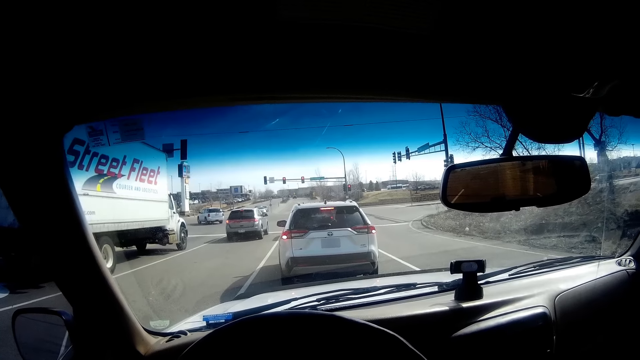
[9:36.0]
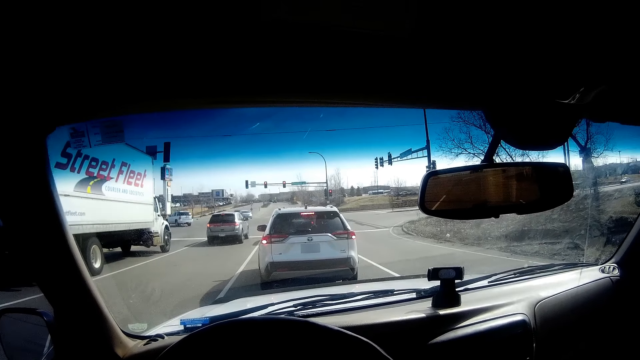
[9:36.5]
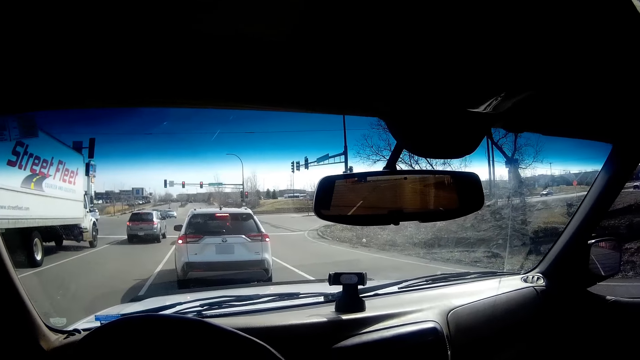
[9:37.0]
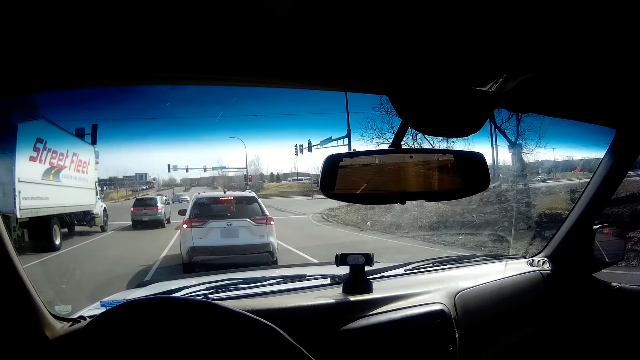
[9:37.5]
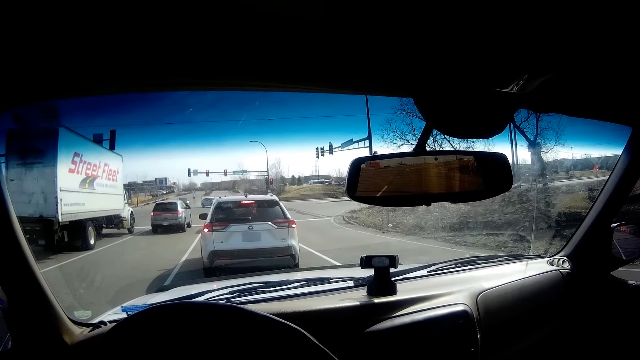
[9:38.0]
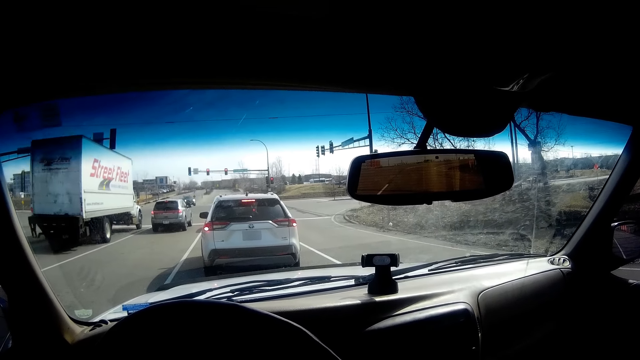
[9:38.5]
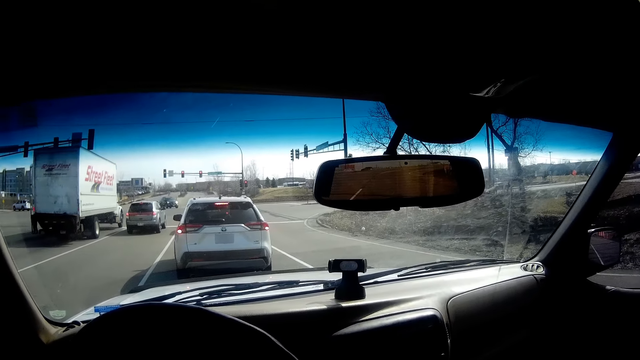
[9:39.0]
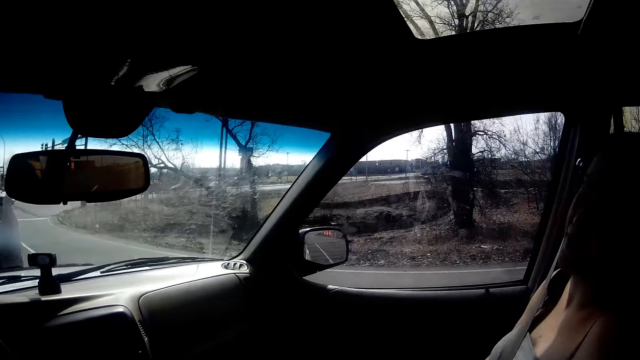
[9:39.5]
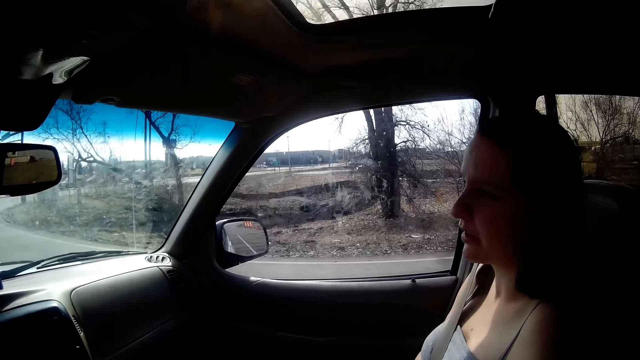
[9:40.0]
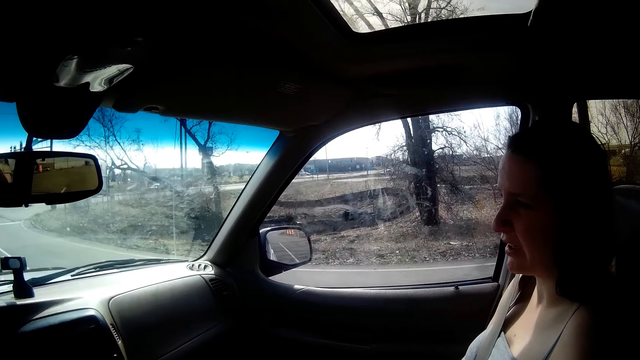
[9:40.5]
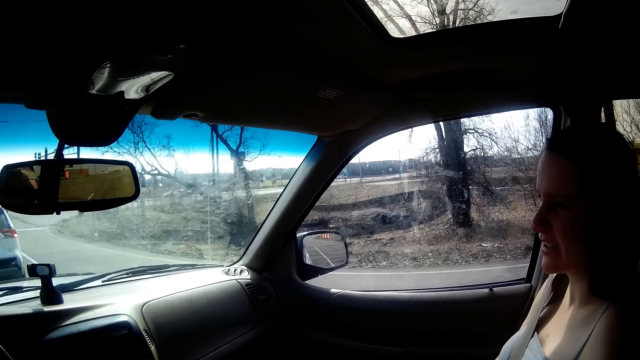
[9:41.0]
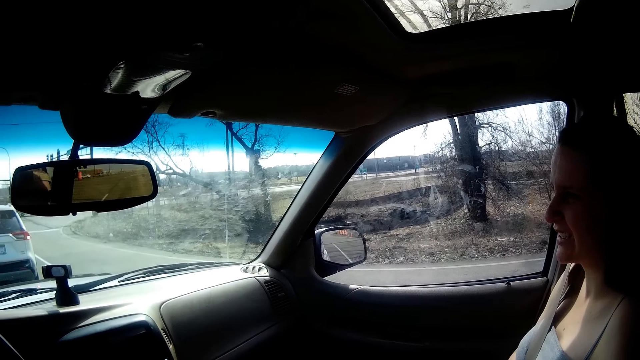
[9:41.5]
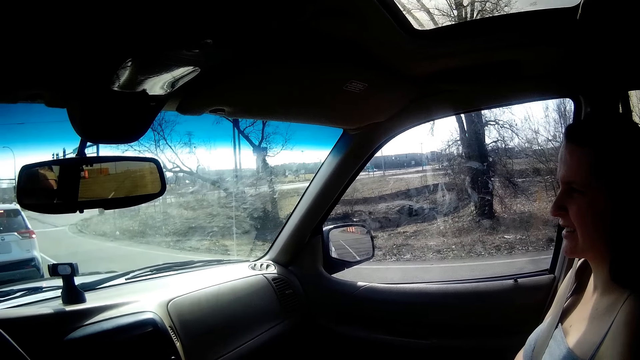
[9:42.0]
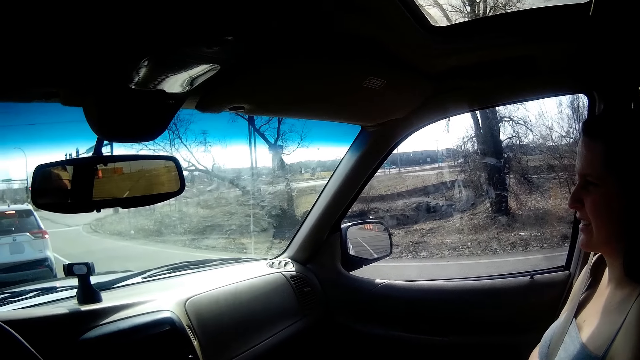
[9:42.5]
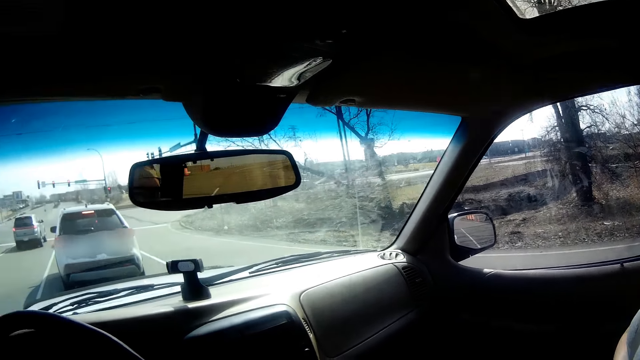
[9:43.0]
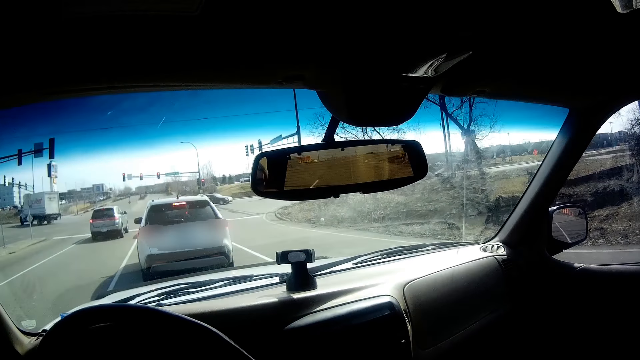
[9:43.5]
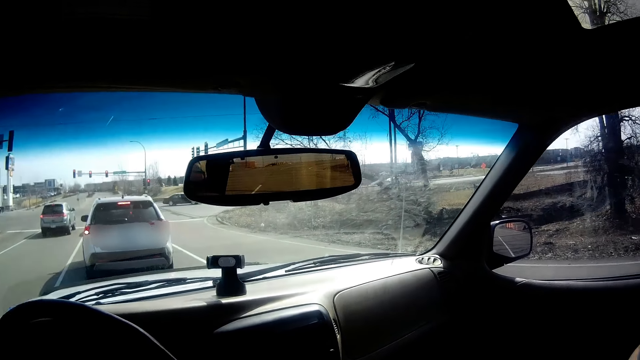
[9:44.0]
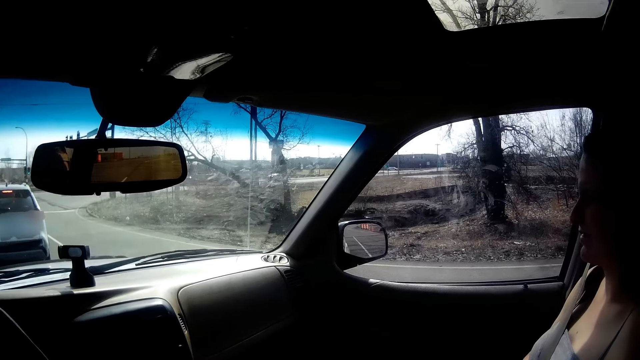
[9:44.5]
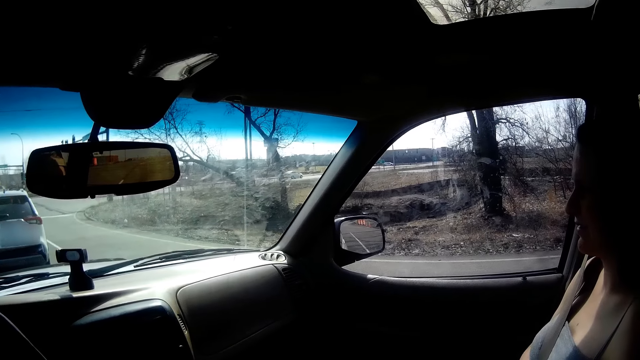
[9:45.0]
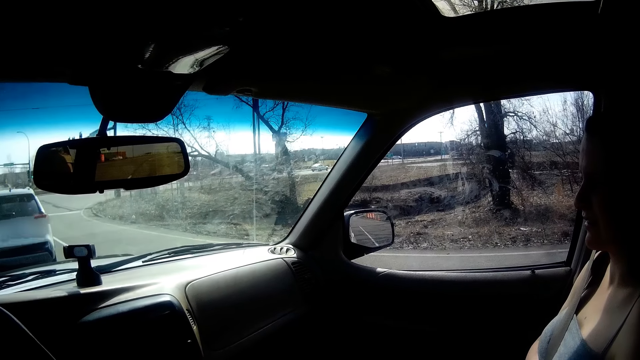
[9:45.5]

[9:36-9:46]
A person talks inside the car.

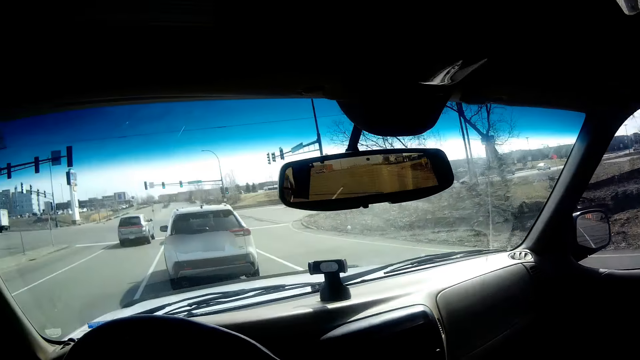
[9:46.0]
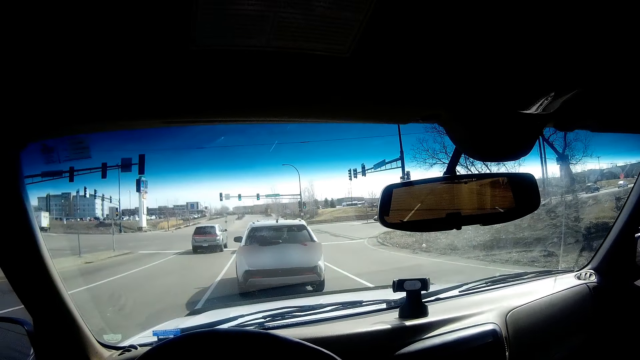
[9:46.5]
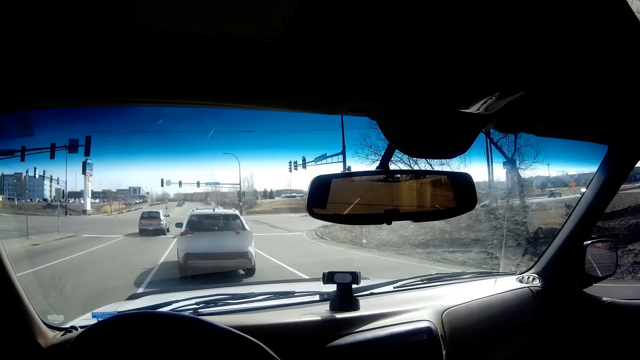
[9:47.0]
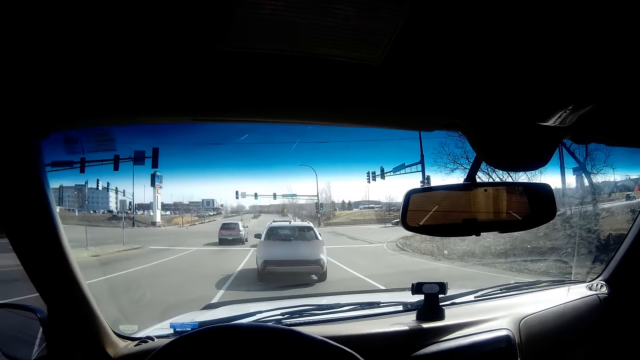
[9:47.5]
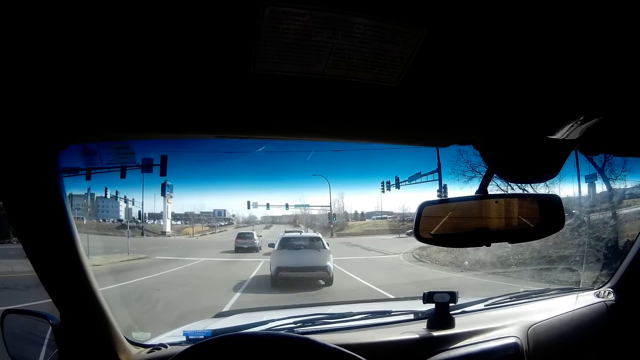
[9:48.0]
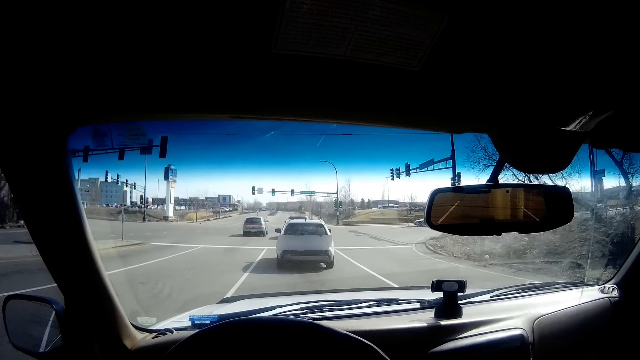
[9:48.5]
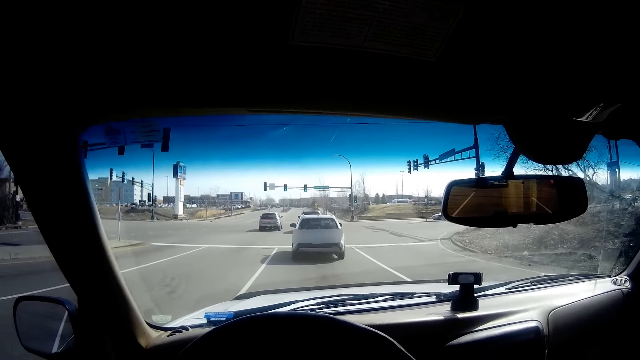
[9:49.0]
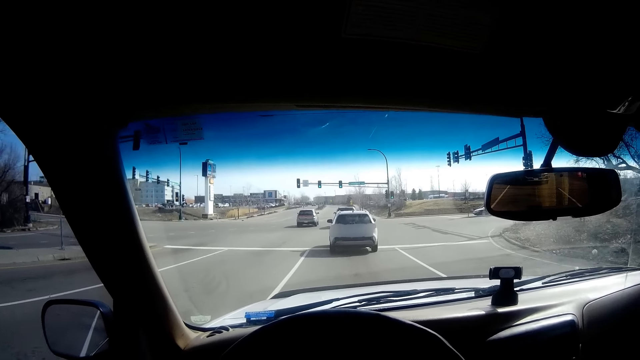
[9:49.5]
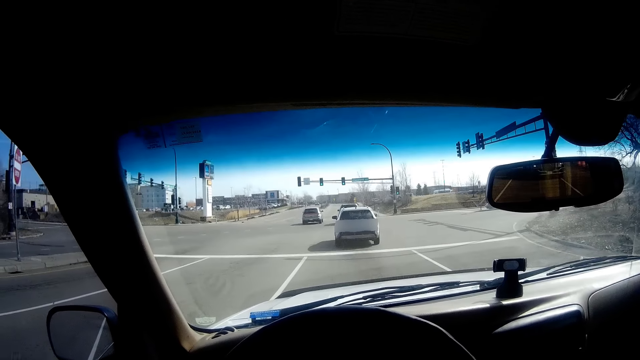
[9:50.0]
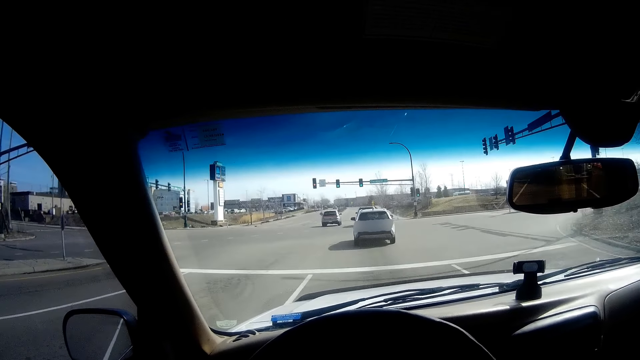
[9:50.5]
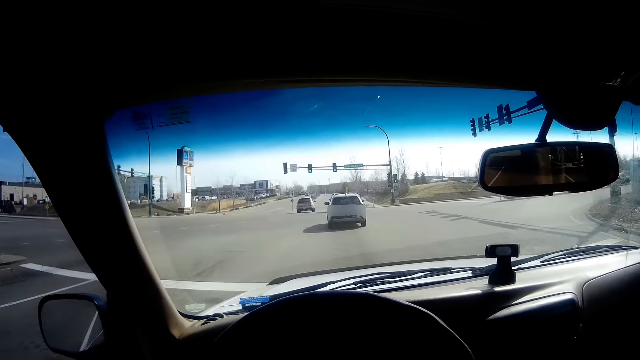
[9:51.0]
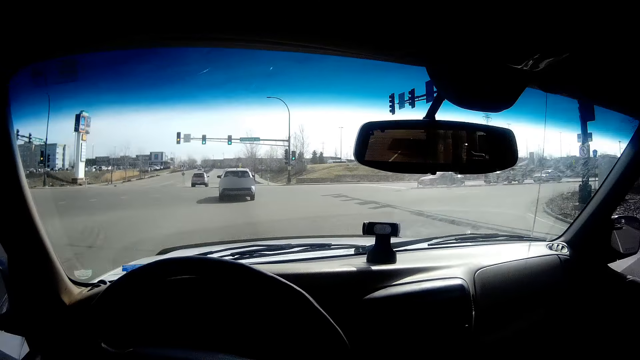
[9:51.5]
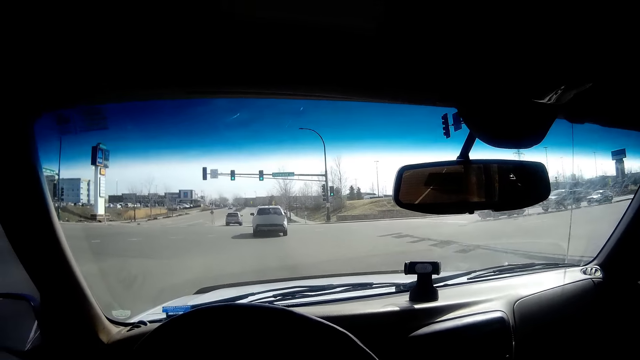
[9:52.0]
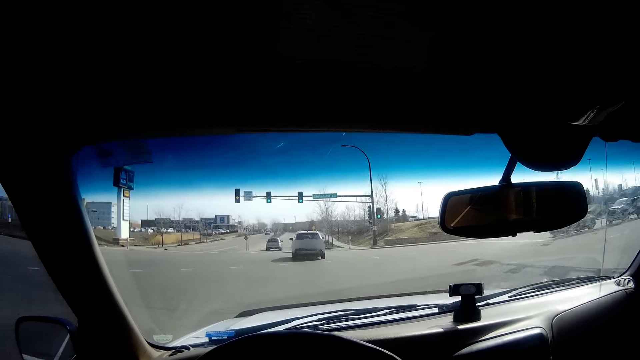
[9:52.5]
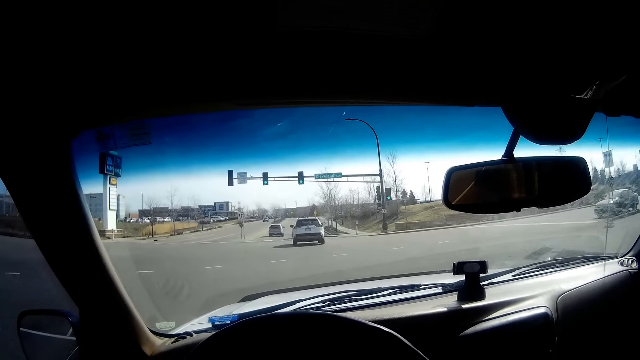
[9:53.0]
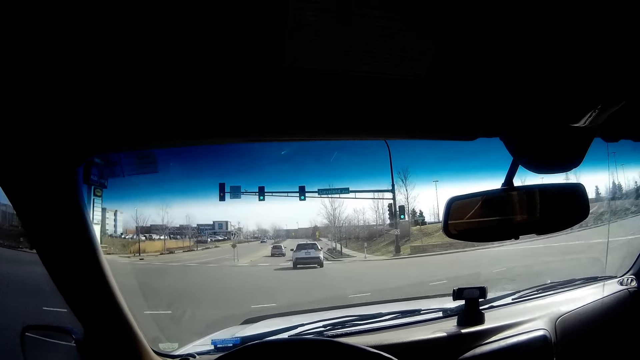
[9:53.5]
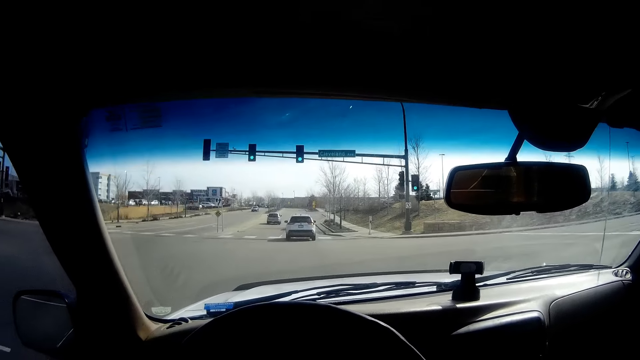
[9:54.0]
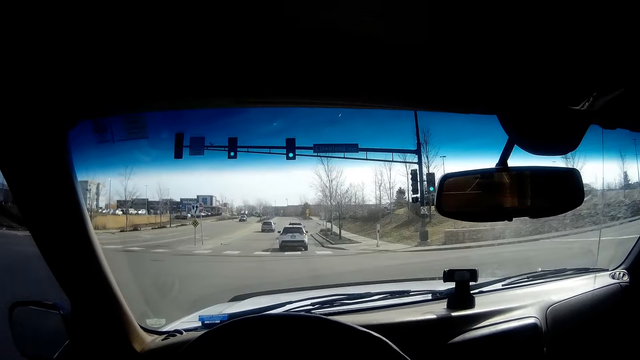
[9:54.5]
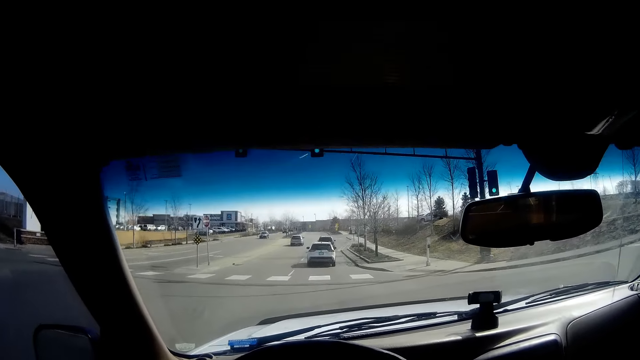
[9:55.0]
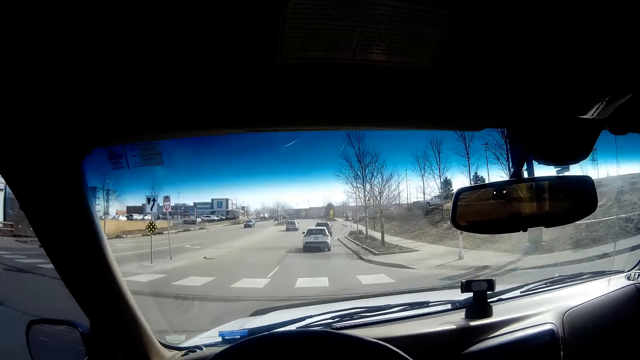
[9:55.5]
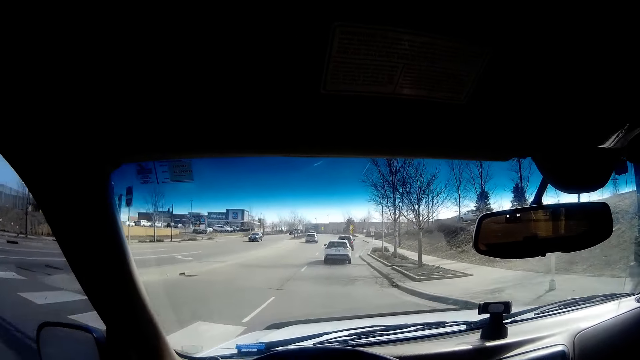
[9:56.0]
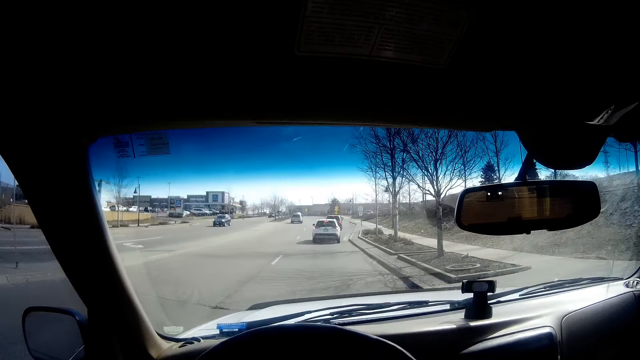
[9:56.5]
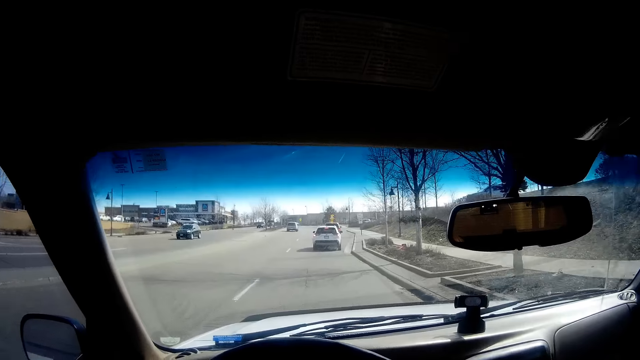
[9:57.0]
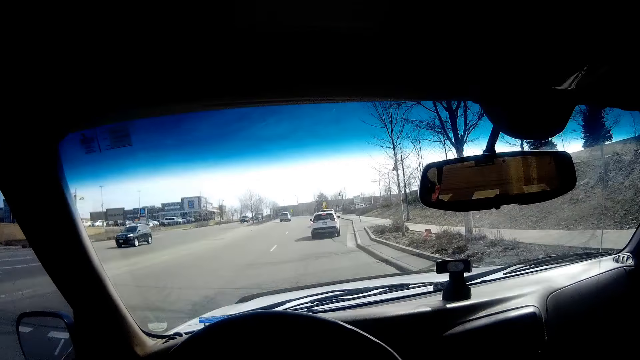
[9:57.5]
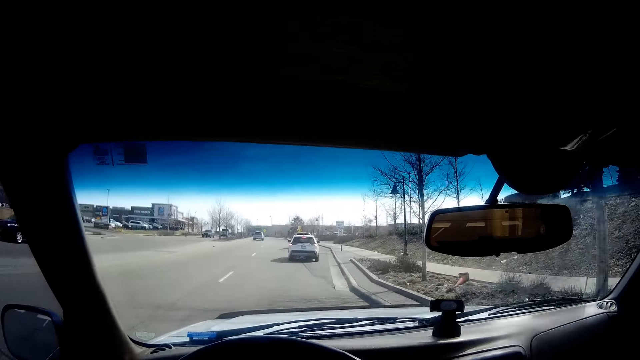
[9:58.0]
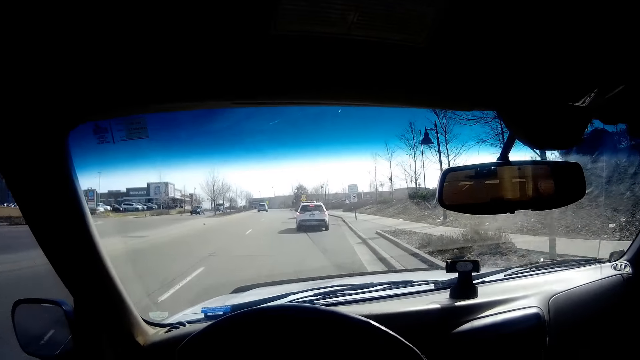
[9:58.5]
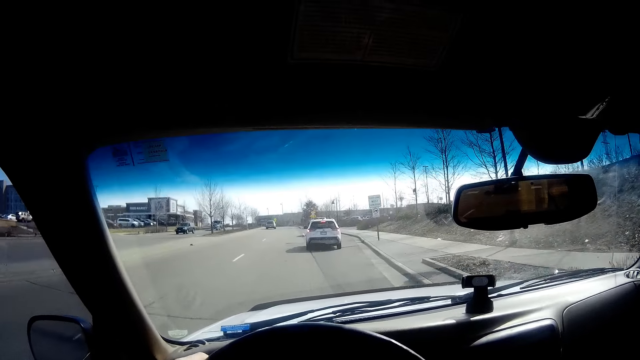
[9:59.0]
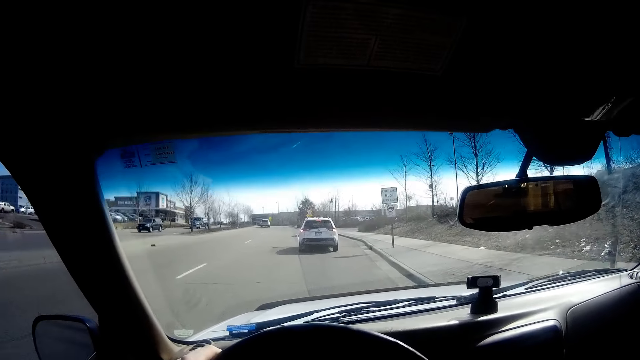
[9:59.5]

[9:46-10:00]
The camera wearer drives the car with his hands on the steering wheel.
